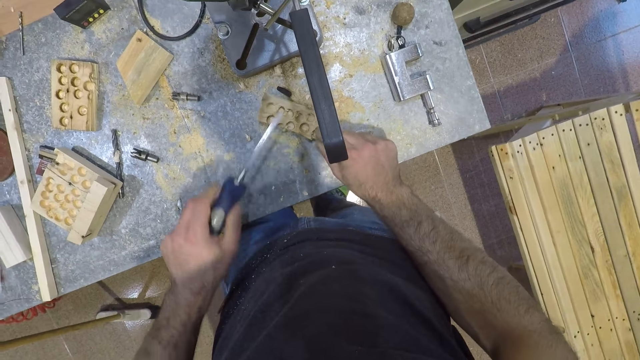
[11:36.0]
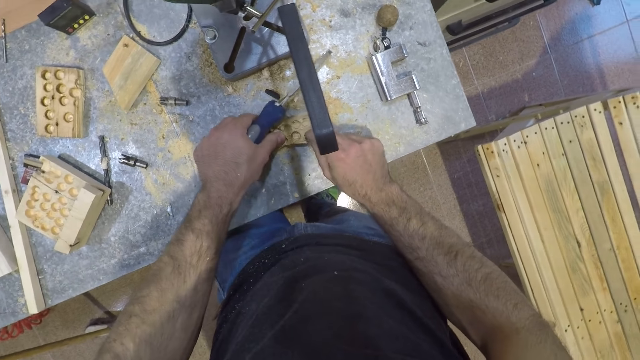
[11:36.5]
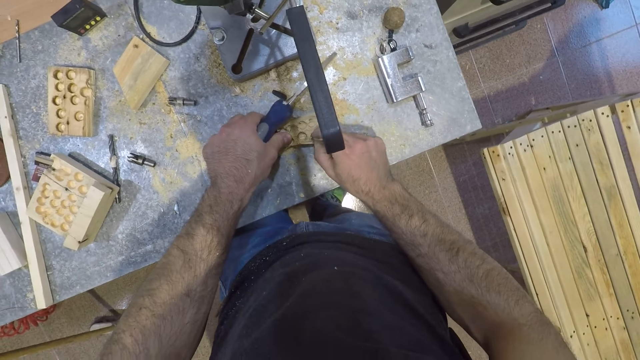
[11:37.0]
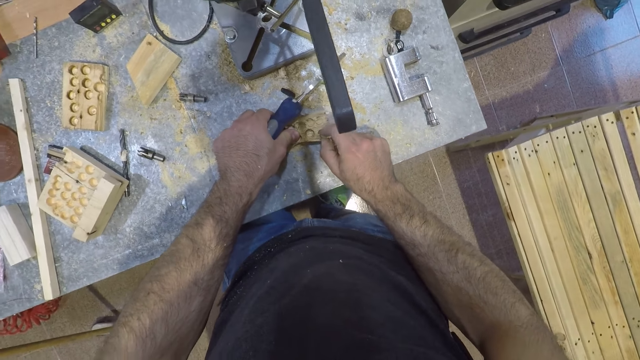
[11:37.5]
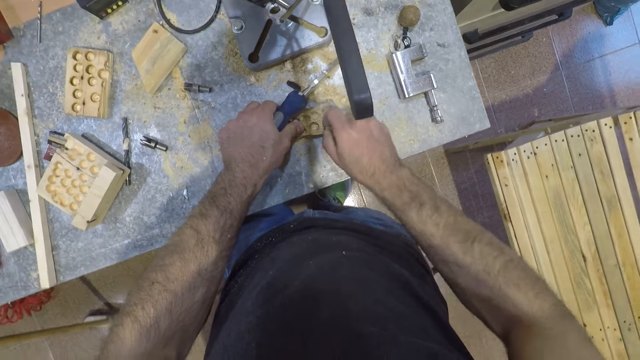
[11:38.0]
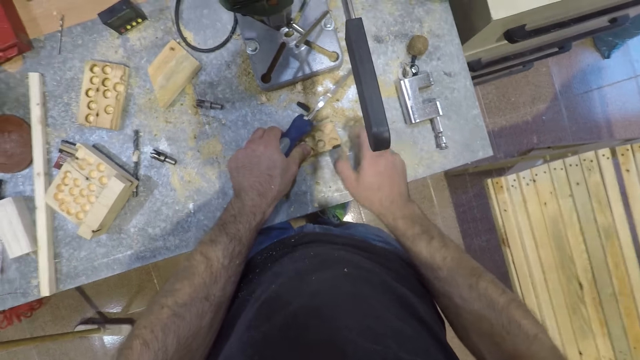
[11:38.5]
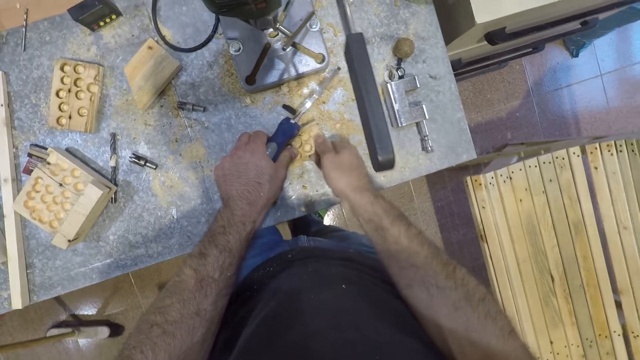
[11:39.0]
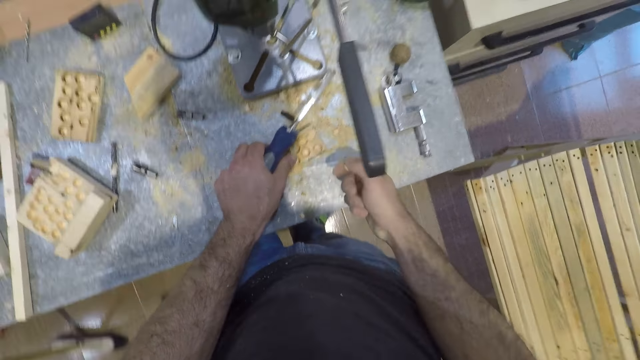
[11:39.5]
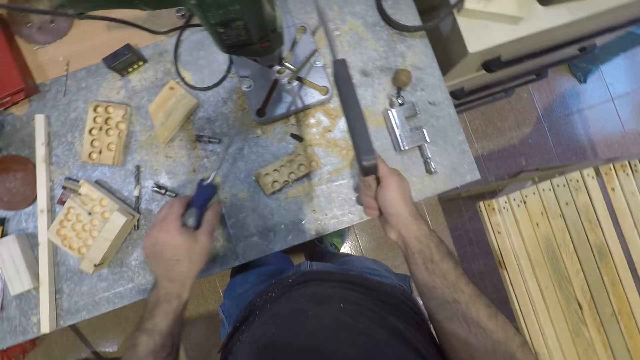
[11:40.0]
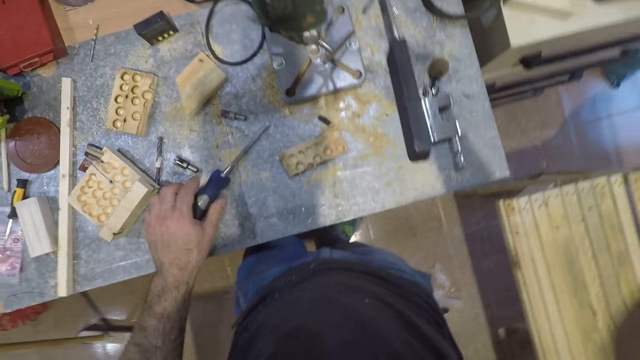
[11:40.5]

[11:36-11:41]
The camera wearer picks up the piece of wood. He drops the screwdriver in his left hand on the table. He raises his right hand.
